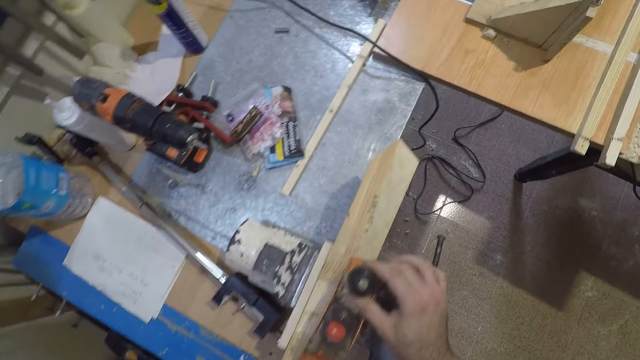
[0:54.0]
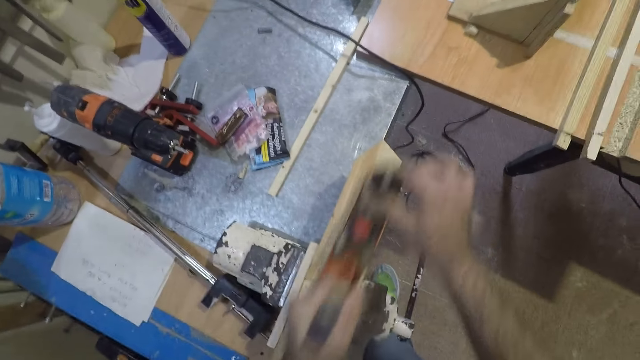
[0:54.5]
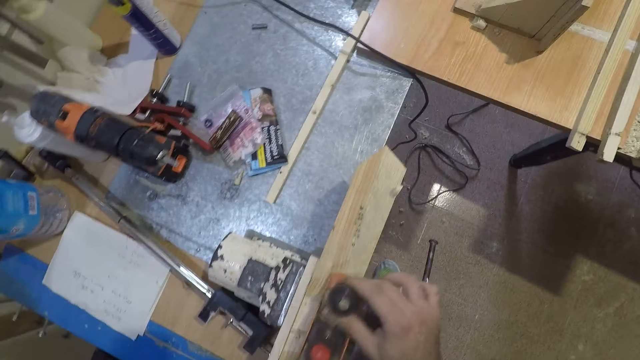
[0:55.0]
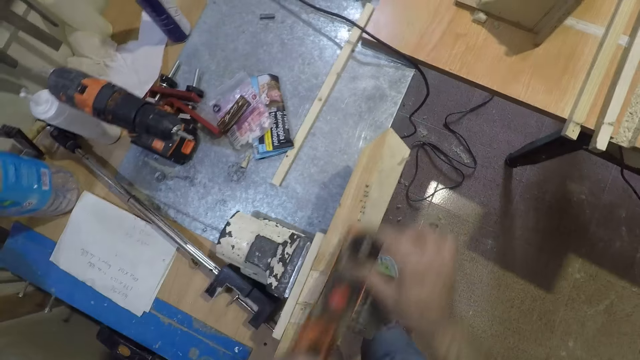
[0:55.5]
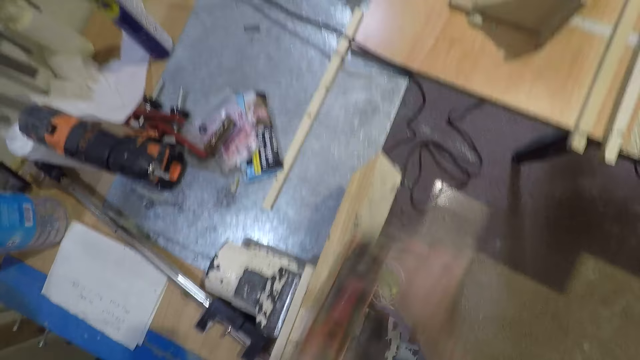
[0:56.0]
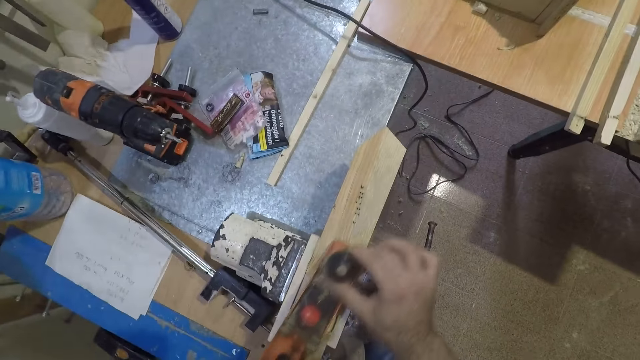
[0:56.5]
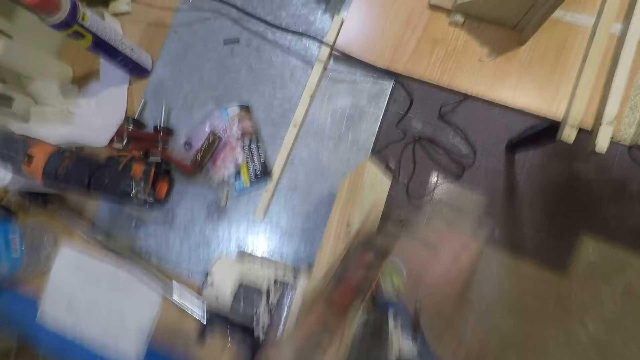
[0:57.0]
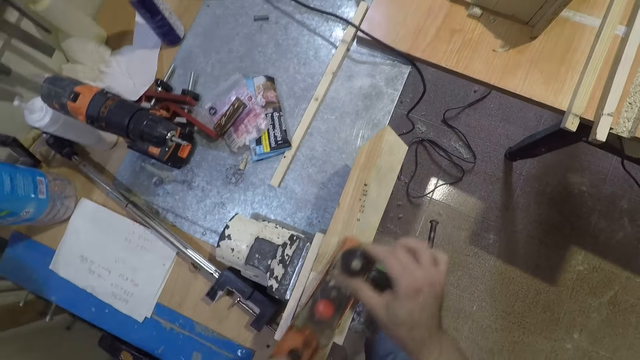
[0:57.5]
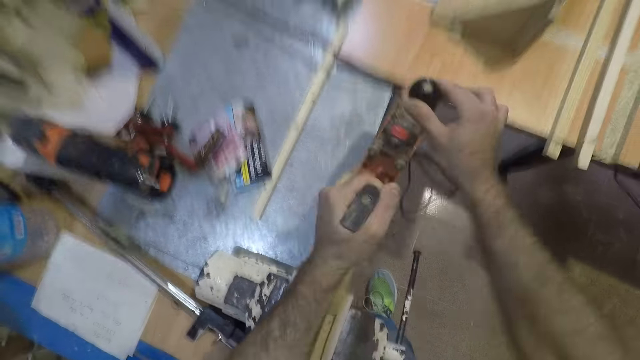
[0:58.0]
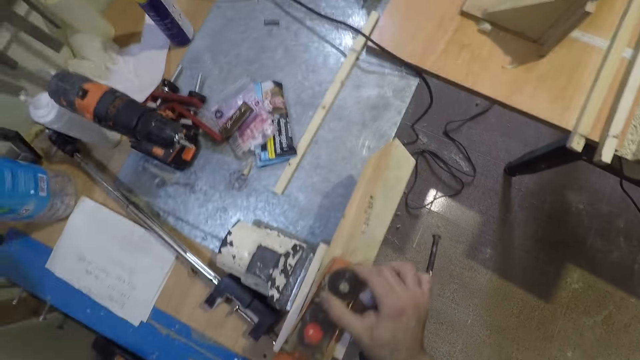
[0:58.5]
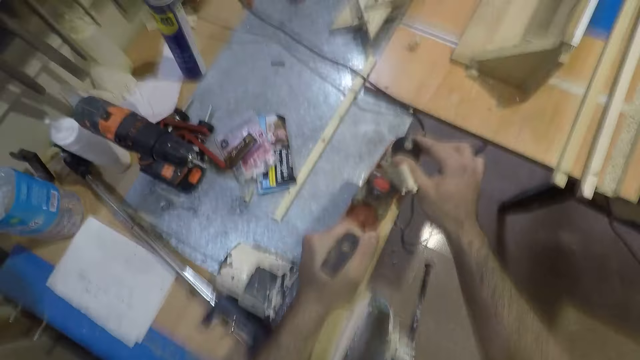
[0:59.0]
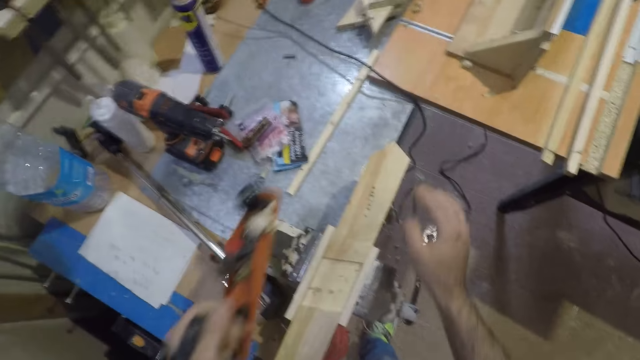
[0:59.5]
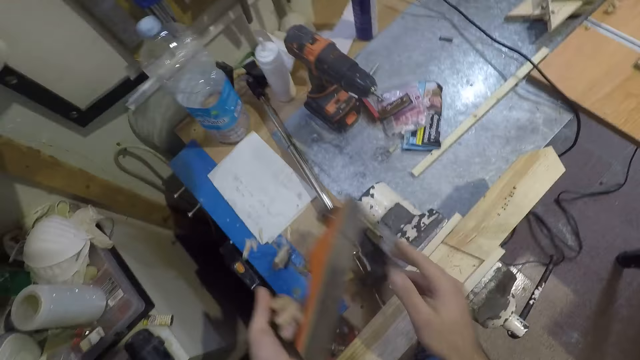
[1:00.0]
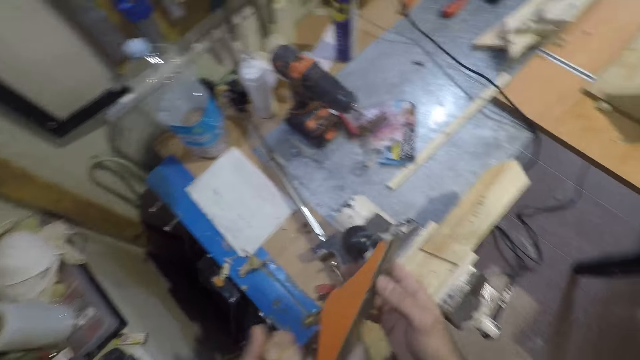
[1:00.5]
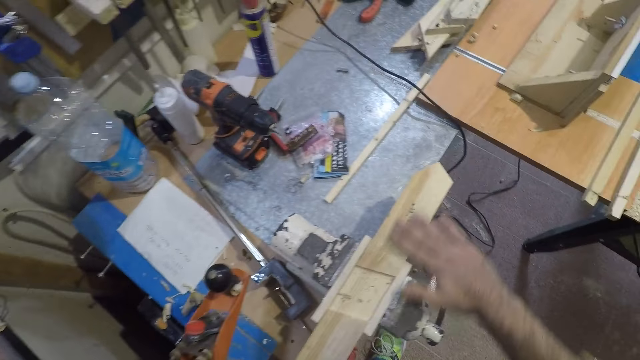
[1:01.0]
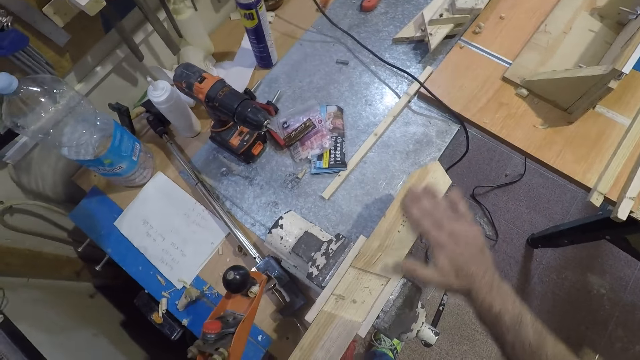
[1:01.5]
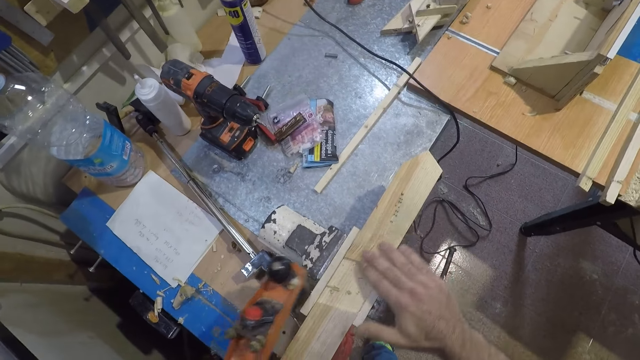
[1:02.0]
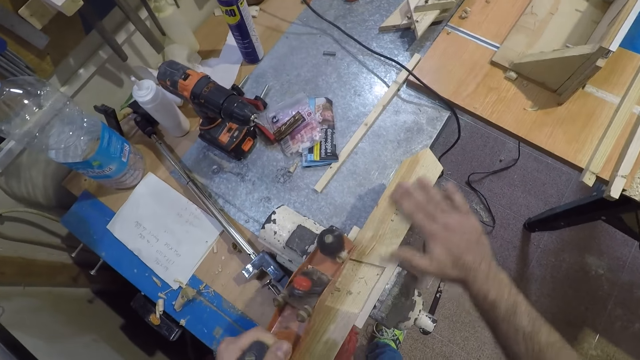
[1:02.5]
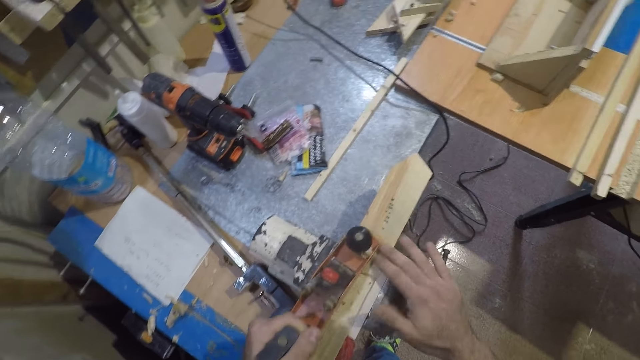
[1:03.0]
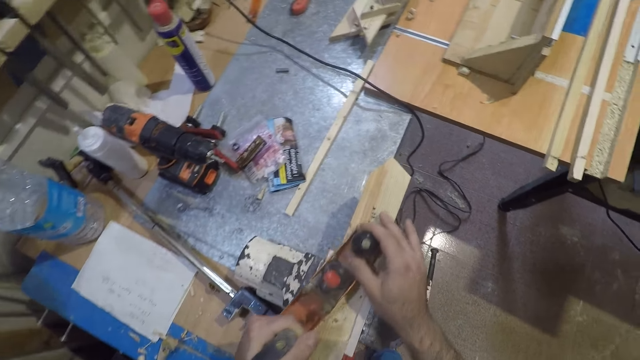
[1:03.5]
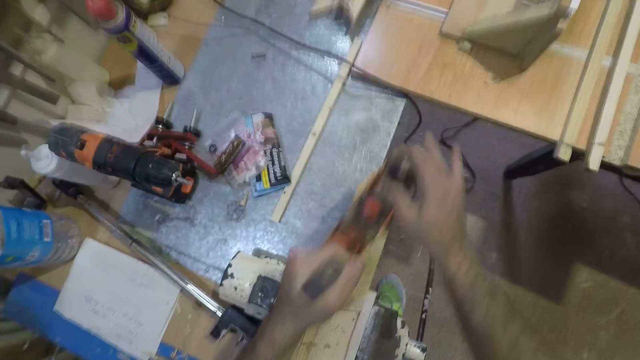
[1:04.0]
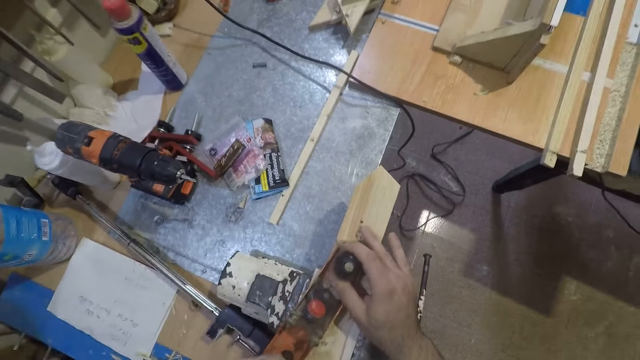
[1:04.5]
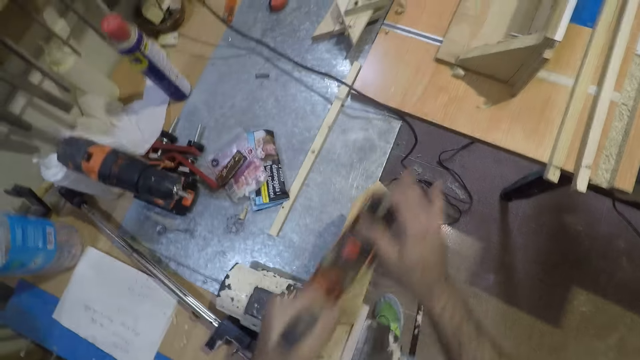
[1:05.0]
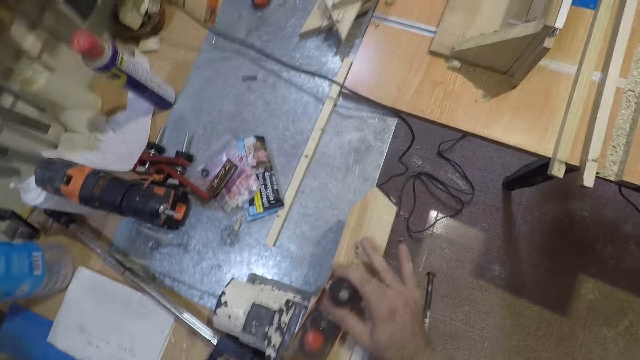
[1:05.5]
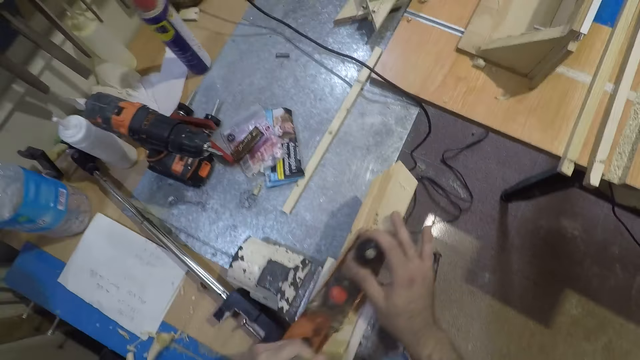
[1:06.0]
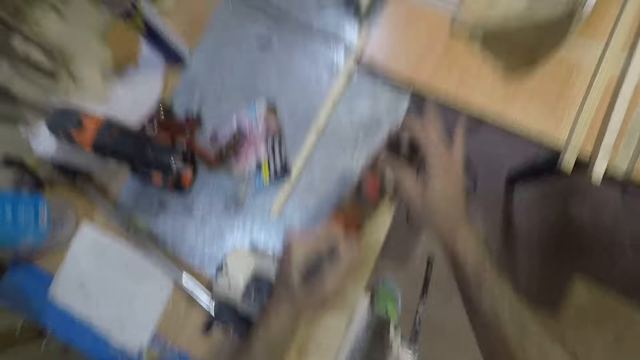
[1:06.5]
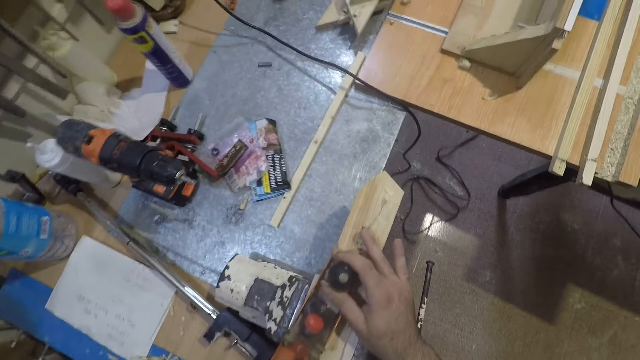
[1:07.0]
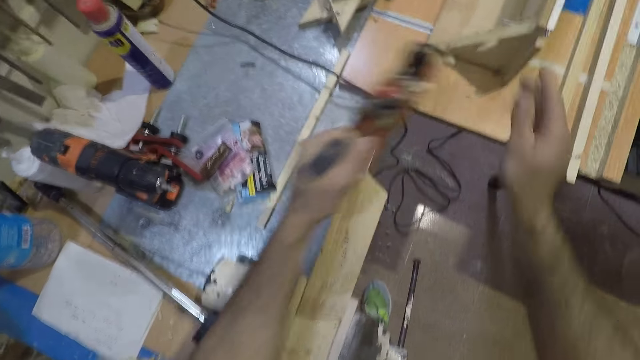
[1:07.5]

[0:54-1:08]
The camera wearer smoothens the wood with the wood planer or jack plane. He dresses the wood using the jack plane. He touches the iron of the wood planer with his right hand. He feels the wood with his right hand. He smoothens the wood with the wood planer.

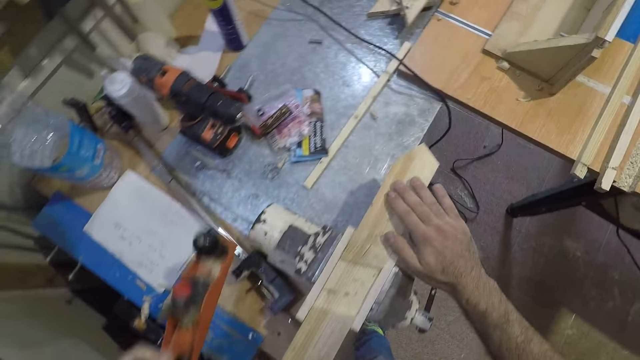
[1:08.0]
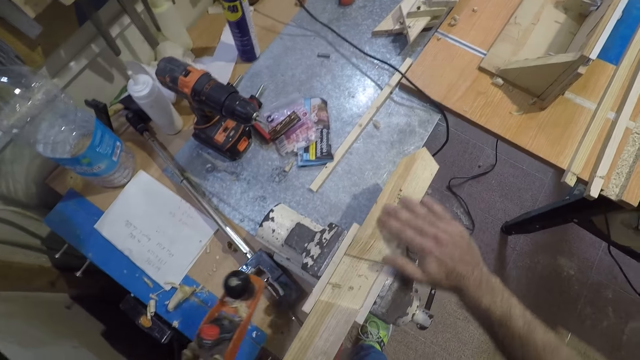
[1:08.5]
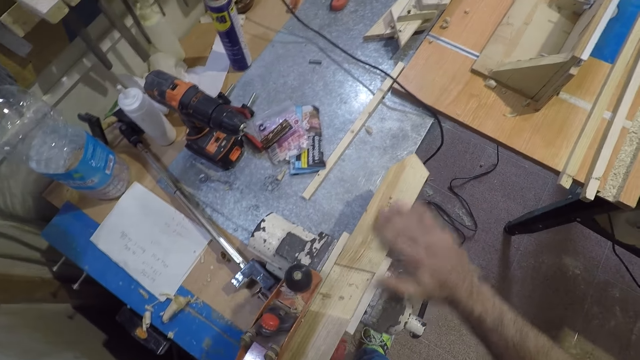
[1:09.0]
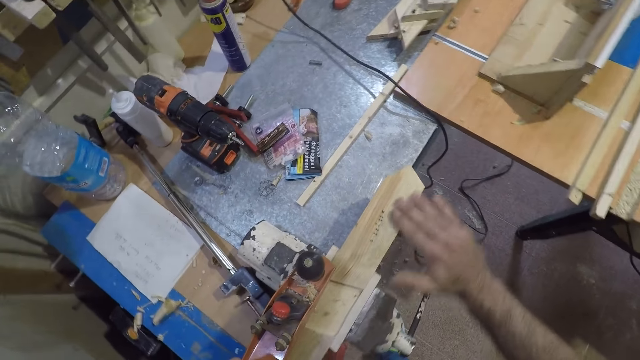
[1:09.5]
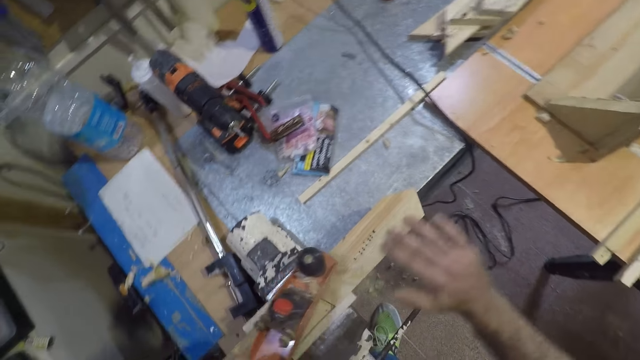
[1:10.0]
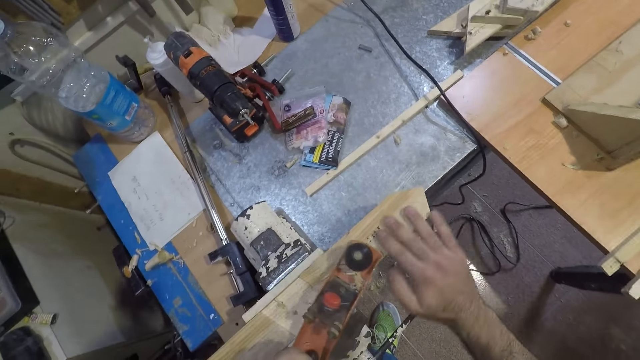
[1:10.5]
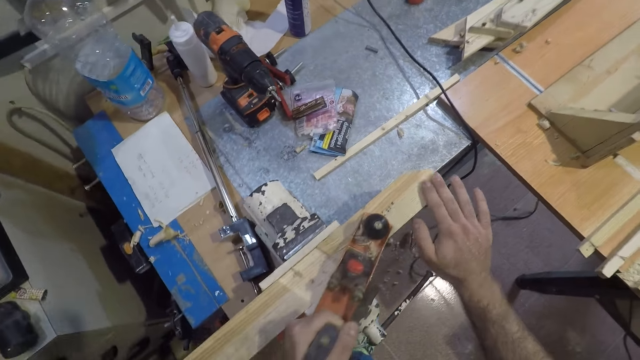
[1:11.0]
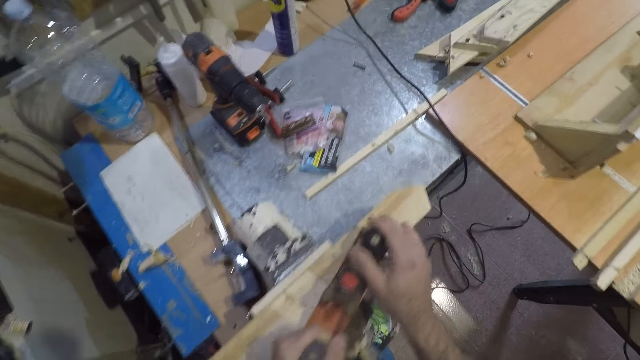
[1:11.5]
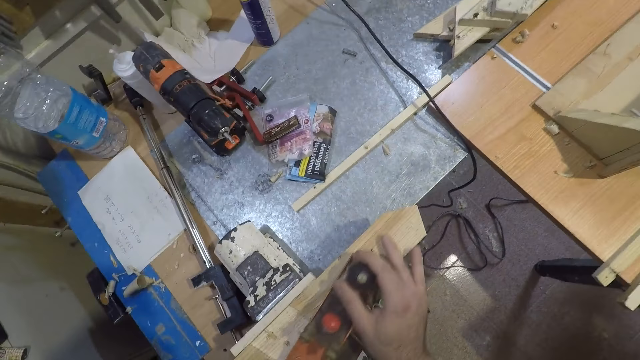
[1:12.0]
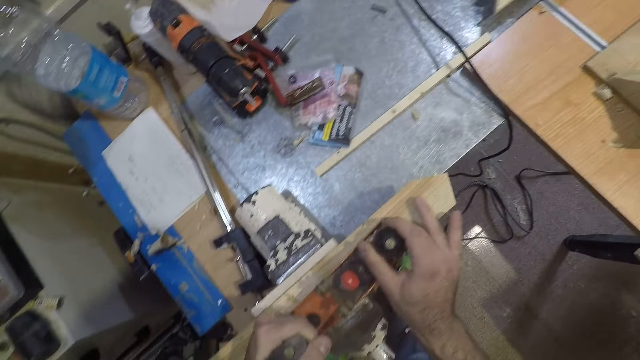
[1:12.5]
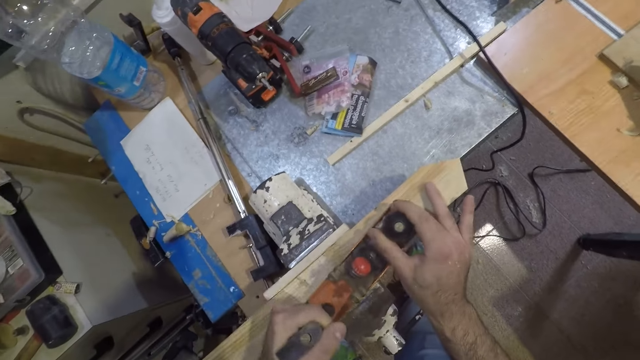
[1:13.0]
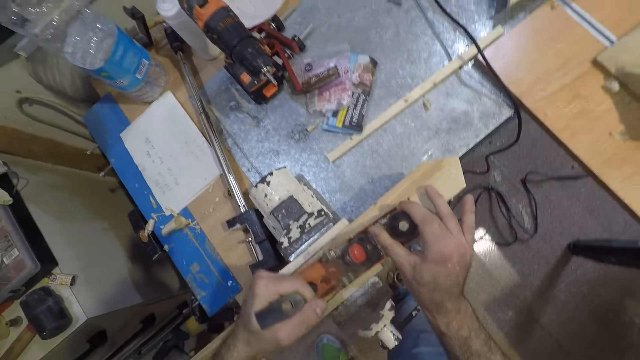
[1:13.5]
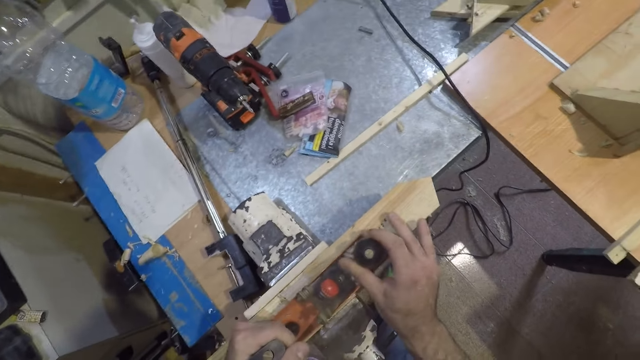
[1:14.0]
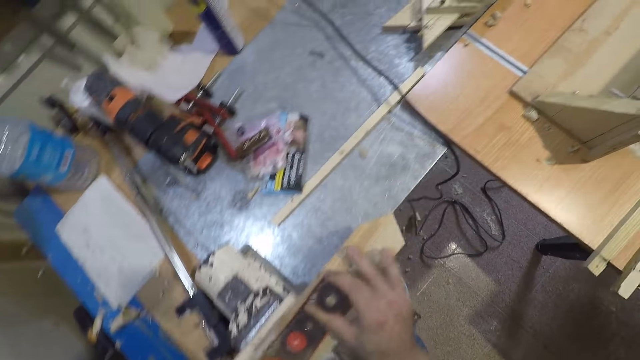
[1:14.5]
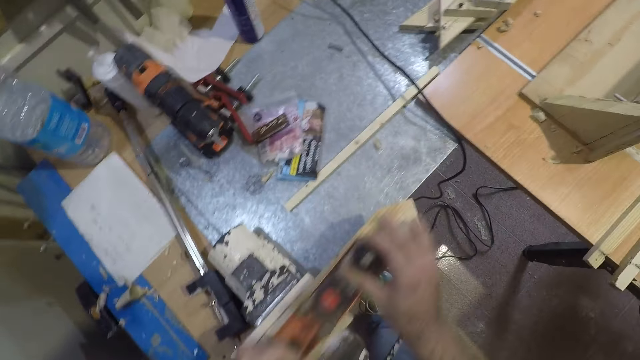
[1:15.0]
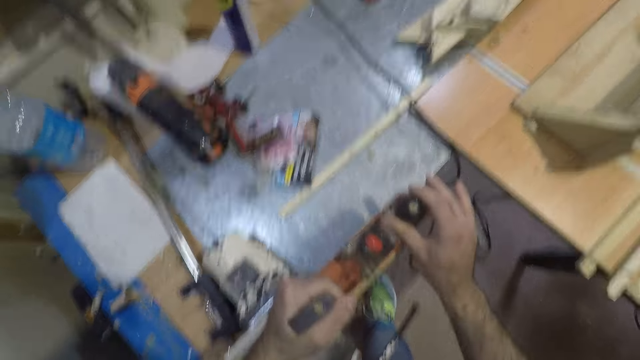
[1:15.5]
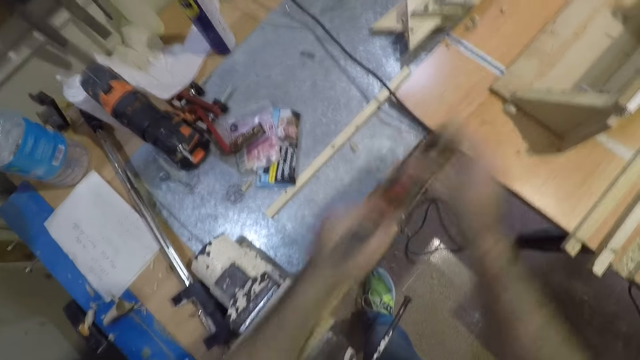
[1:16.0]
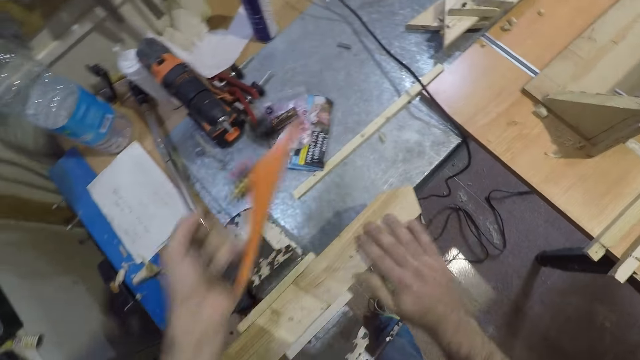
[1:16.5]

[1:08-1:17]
The camera wearer feels the wood with his right hand. He smoothens the wood with the wood planer or jack plane. He dresses the wood using the jack plane.
